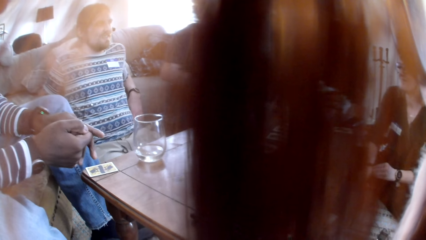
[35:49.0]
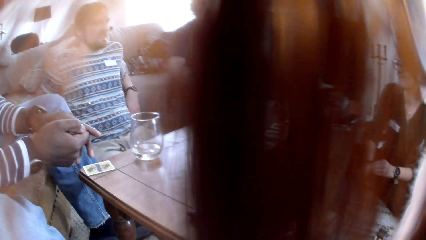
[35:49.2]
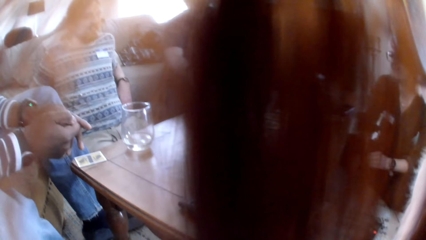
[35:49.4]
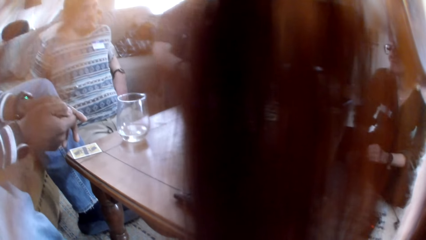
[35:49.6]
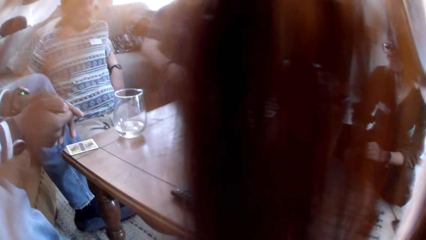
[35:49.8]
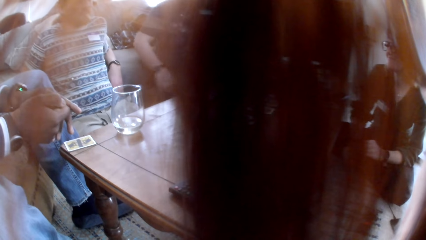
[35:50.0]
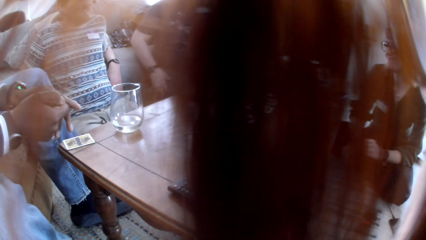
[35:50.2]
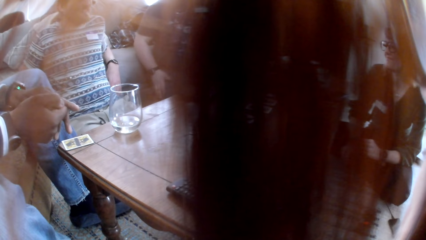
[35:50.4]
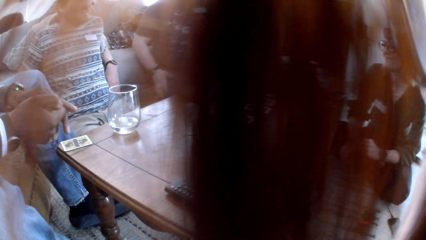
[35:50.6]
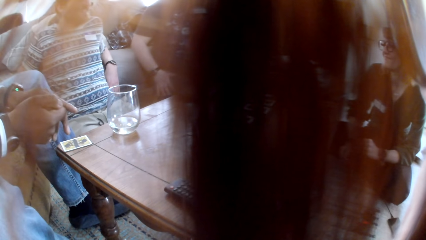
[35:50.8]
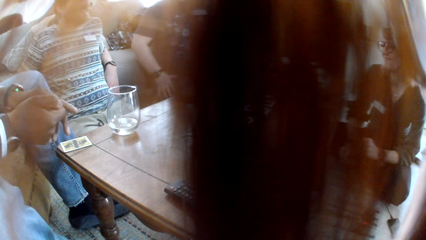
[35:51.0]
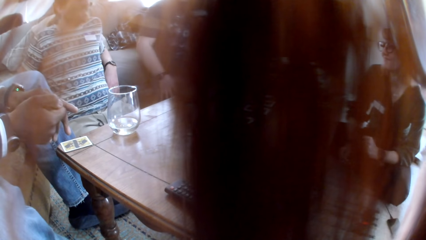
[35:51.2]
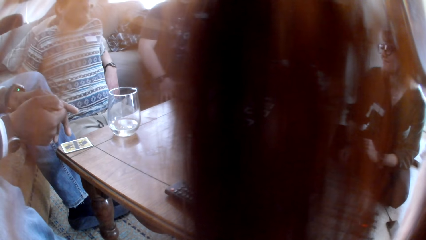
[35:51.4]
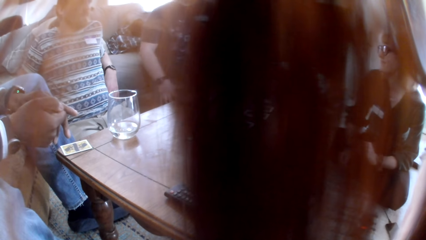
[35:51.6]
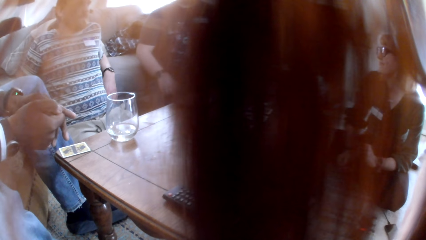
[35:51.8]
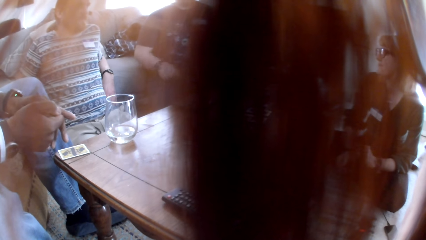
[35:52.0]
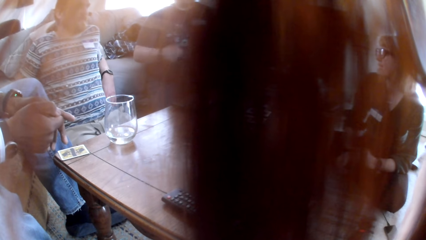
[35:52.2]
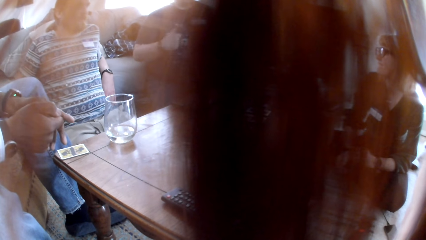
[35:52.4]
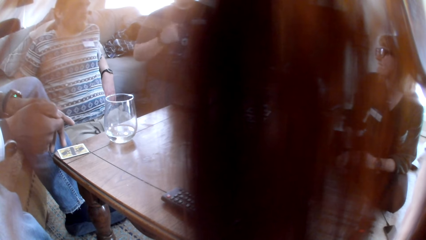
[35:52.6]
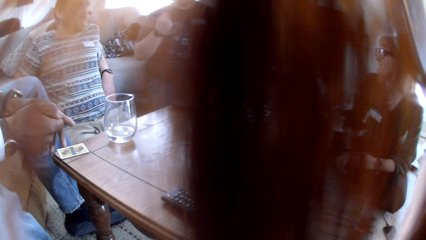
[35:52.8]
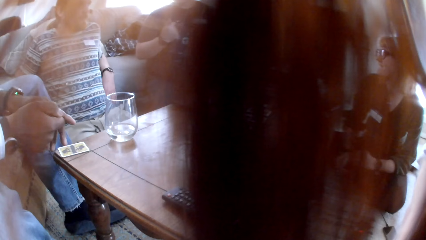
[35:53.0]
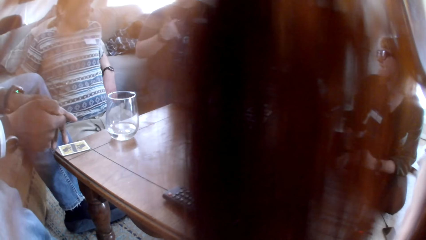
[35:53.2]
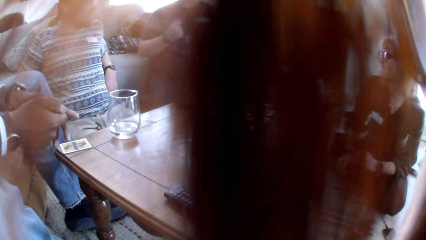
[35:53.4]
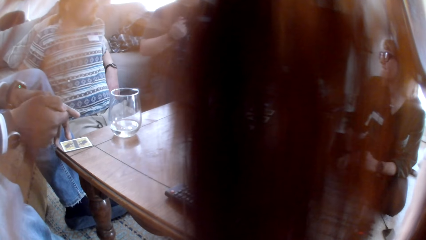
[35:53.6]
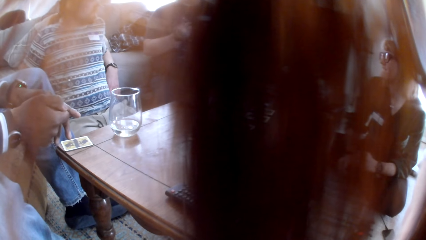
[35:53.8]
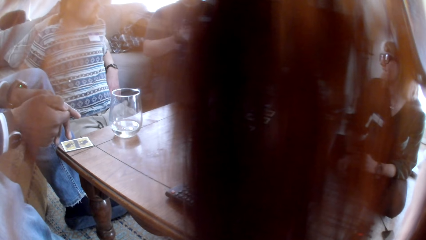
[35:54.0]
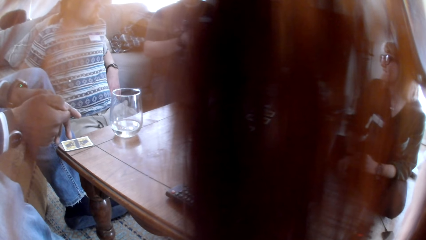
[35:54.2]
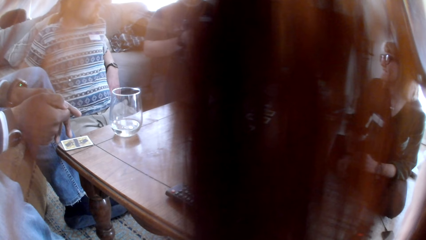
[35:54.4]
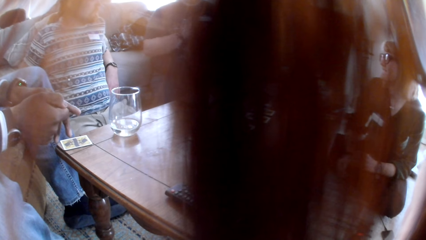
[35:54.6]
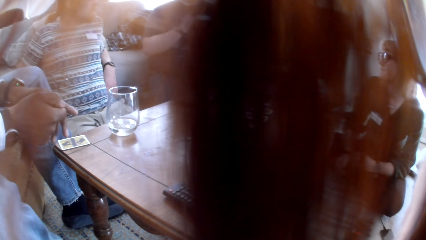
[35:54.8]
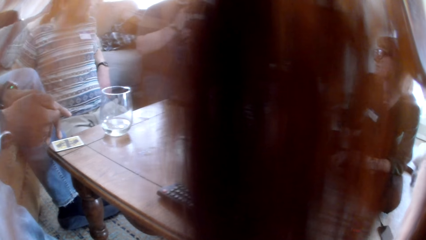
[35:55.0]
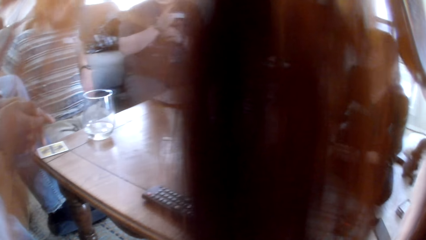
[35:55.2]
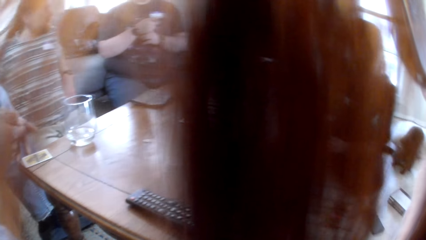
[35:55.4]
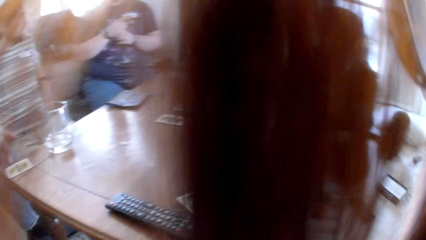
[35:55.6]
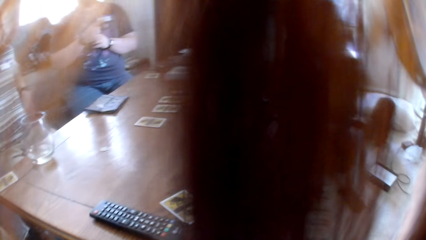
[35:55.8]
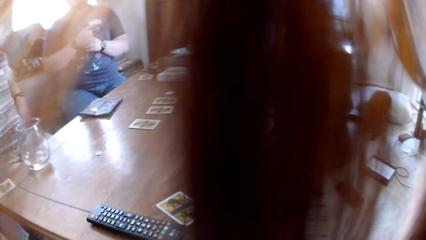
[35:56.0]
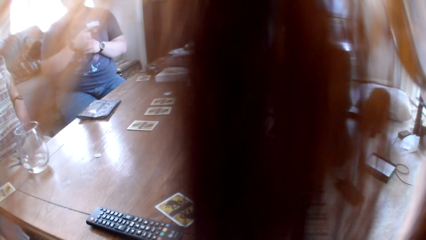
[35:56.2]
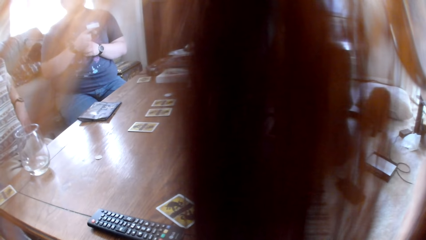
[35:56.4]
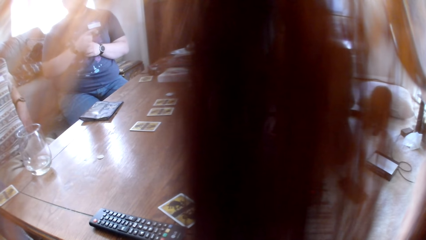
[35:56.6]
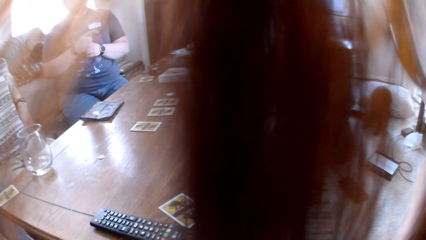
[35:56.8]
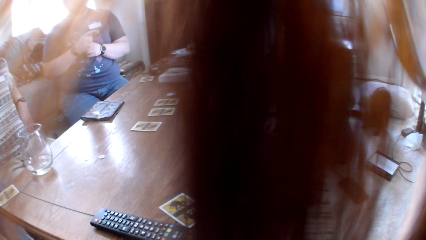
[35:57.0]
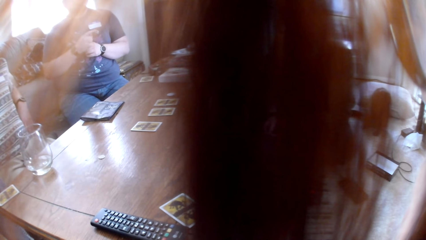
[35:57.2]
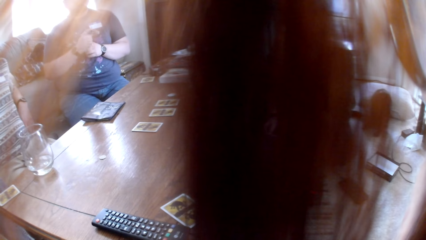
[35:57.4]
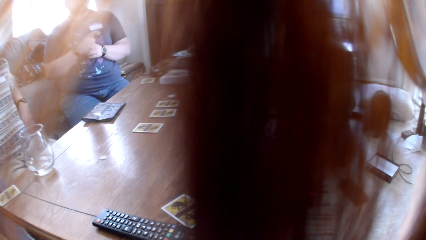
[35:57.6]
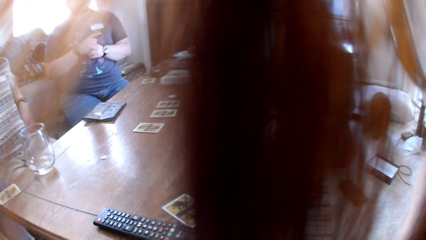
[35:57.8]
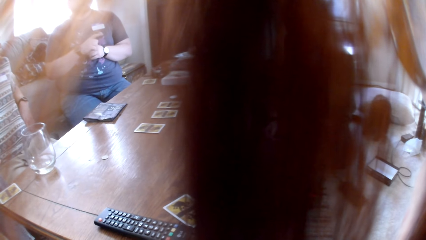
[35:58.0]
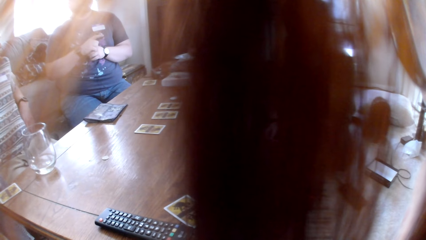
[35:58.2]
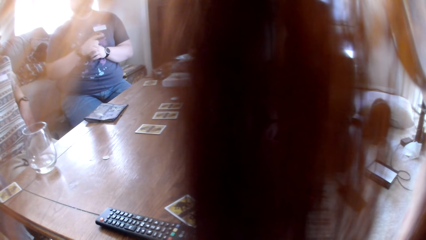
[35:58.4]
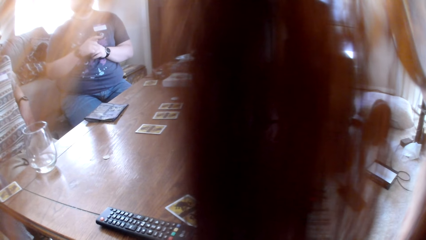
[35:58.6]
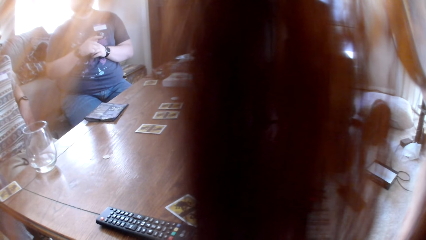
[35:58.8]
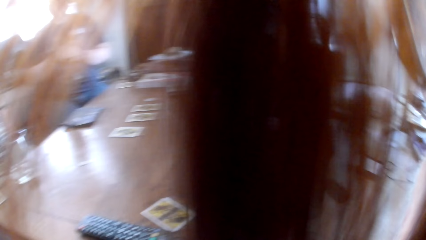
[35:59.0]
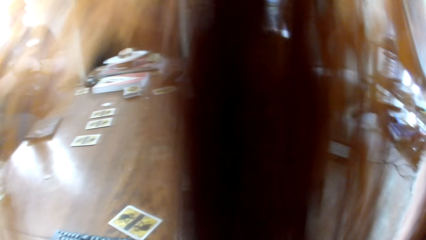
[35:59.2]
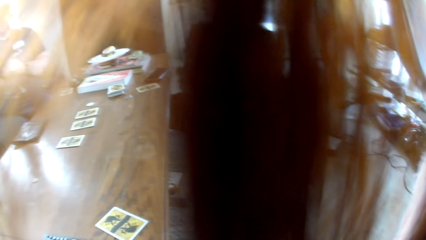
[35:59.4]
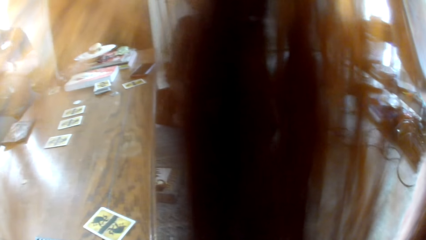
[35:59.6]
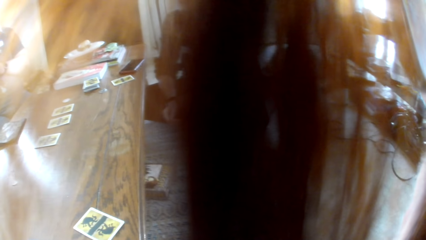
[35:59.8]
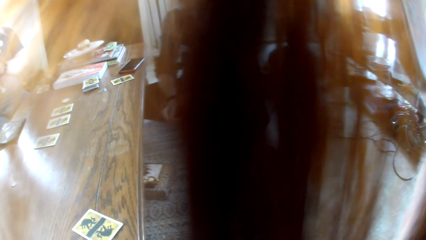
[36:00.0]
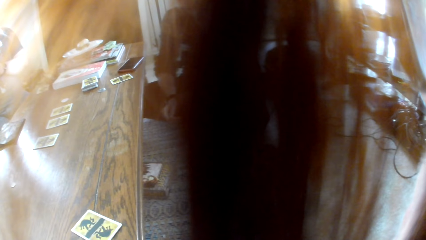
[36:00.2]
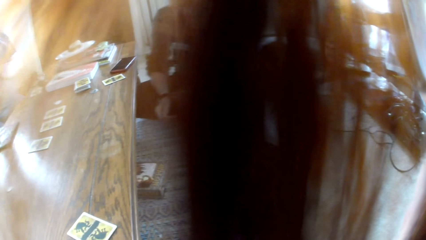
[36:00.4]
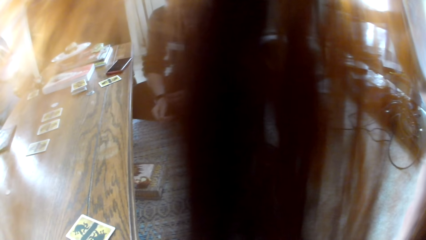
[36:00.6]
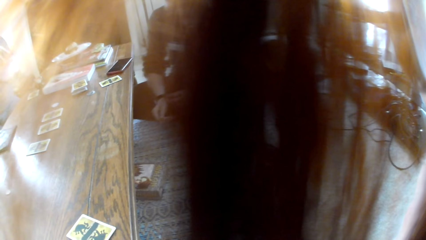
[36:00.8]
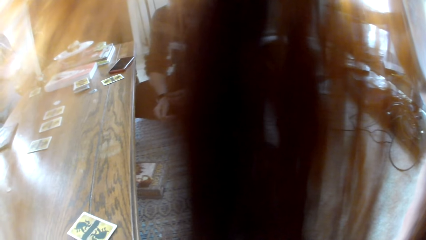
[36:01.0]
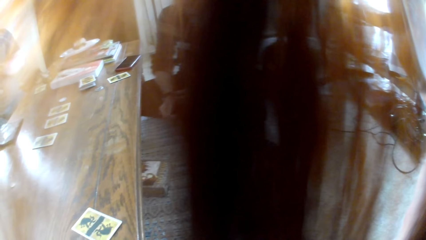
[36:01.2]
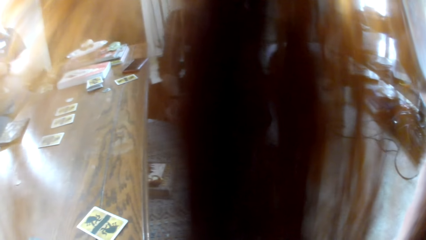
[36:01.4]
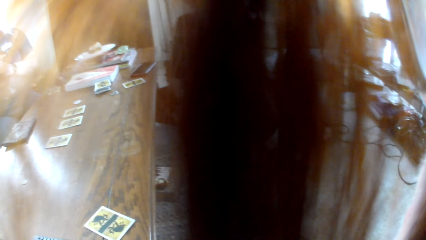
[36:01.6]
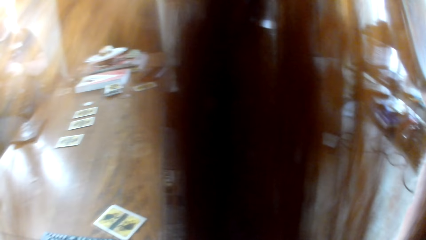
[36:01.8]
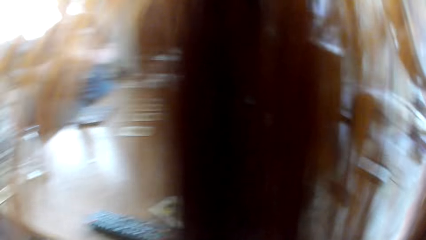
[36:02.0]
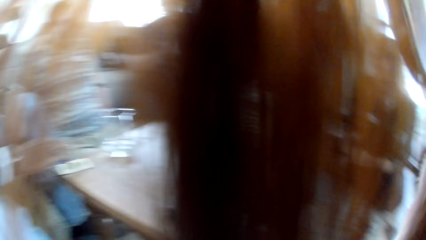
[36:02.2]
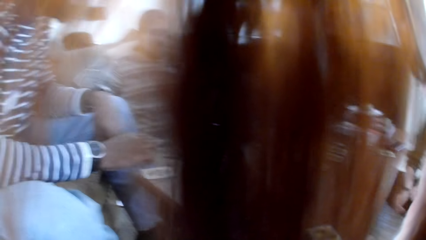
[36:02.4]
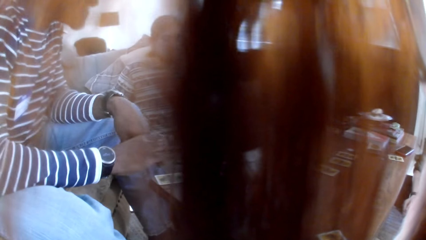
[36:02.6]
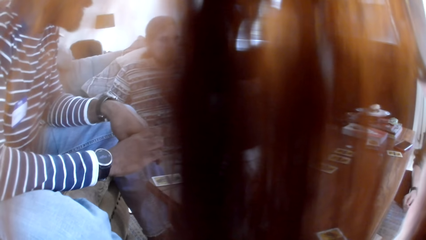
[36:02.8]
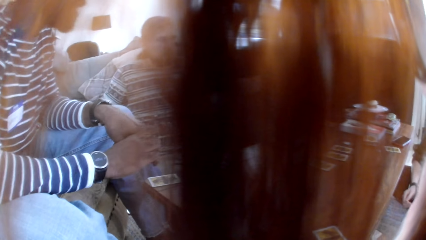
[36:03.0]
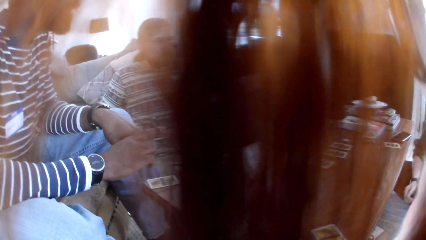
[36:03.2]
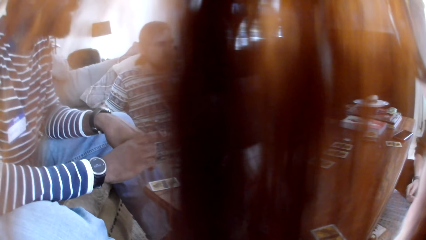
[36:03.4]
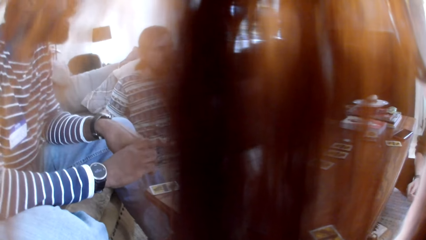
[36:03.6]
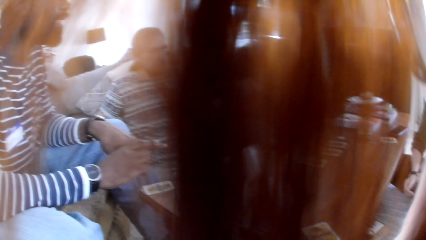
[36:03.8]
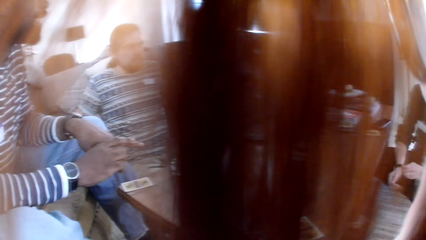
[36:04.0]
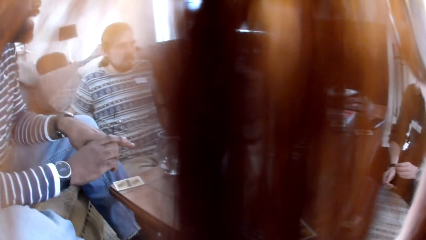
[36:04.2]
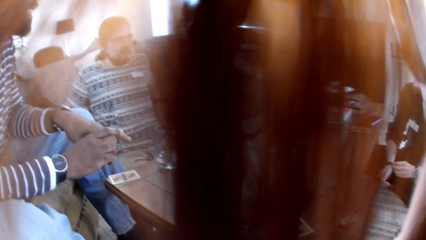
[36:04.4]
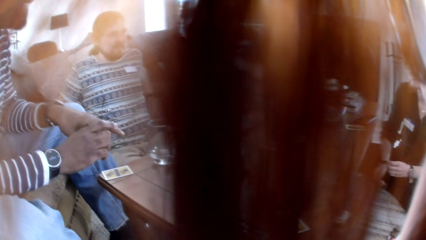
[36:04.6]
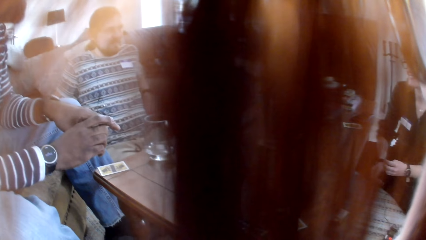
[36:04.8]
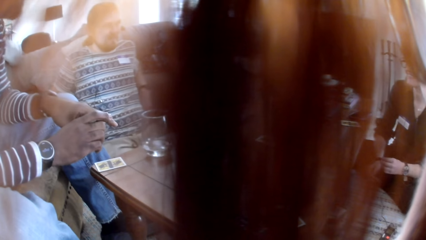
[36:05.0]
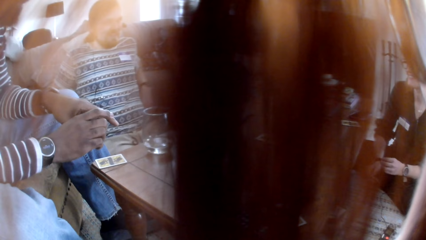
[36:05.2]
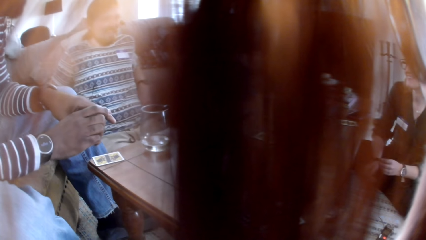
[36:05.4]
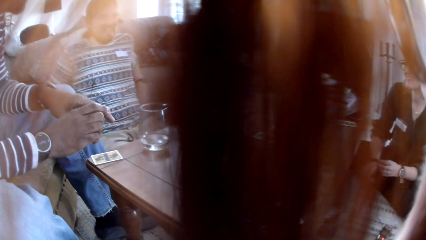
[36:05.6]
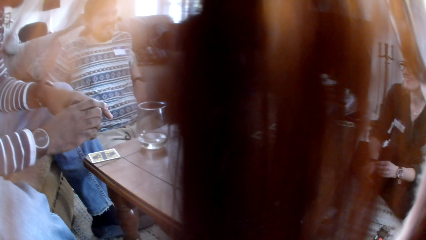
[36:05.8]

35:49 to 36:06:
A man talks to the colleagues. The camera wearer looks at a woman. Another man talks to the colleagues. The camera wearer looks at the other man.
